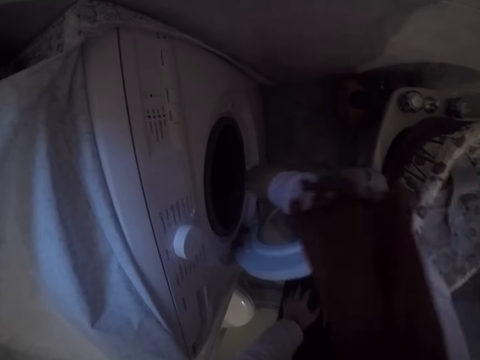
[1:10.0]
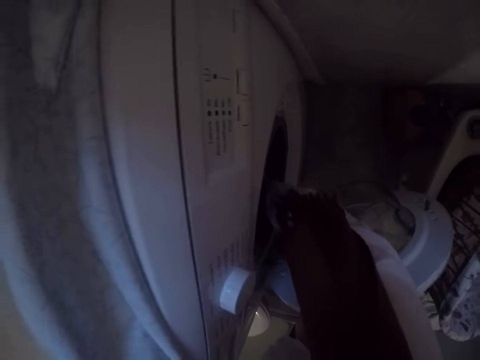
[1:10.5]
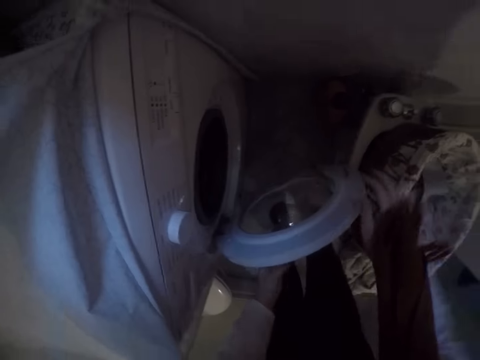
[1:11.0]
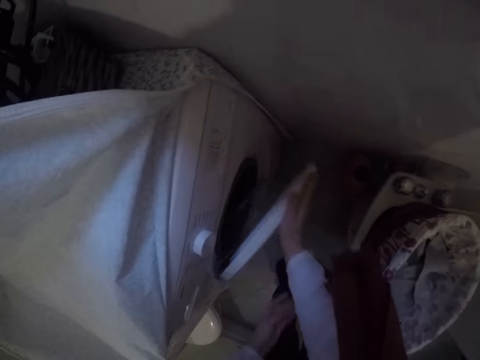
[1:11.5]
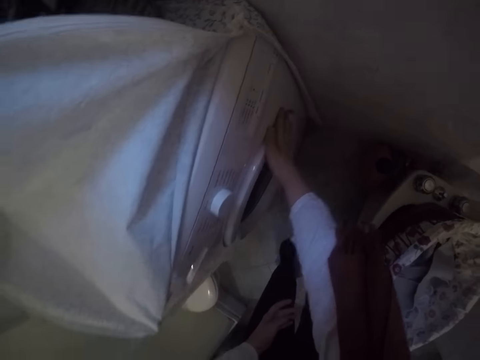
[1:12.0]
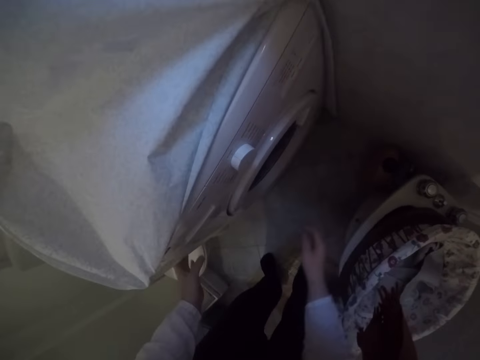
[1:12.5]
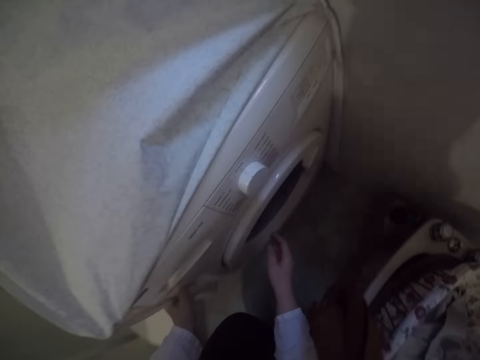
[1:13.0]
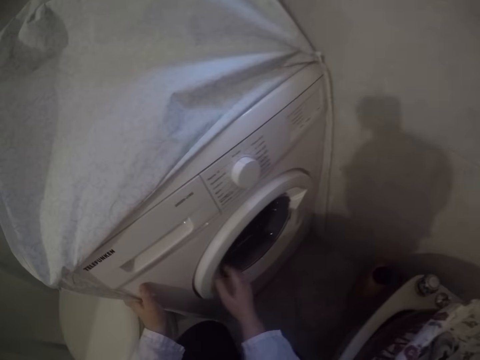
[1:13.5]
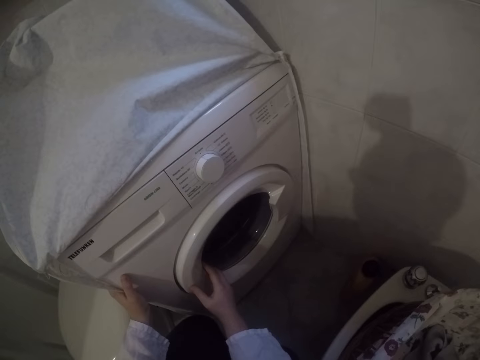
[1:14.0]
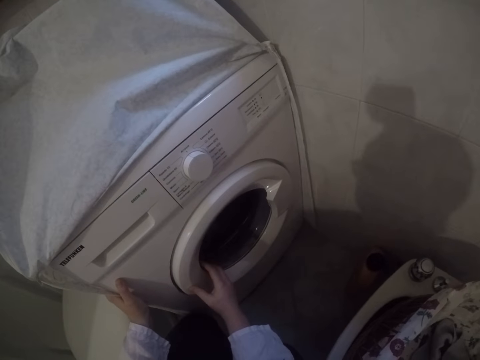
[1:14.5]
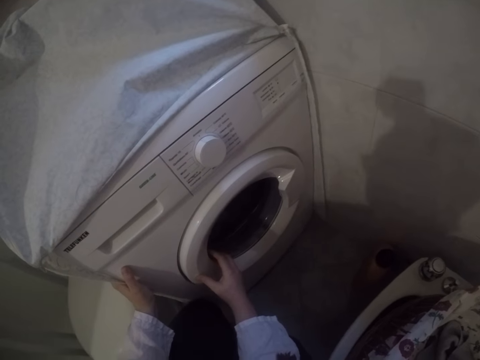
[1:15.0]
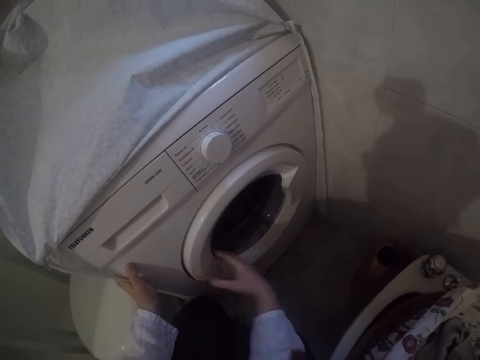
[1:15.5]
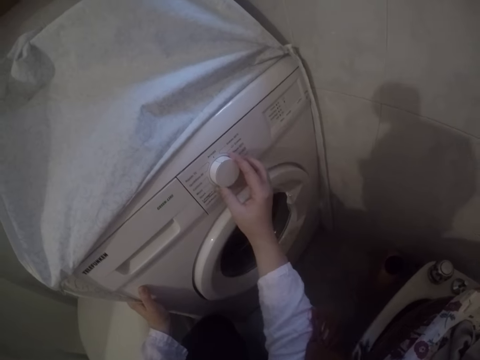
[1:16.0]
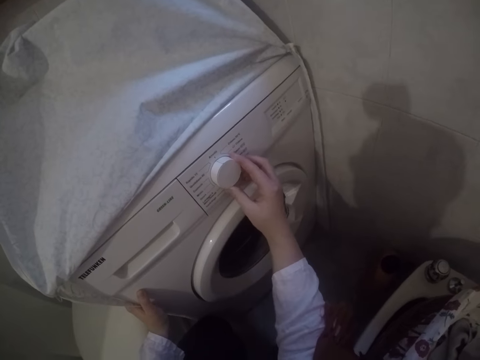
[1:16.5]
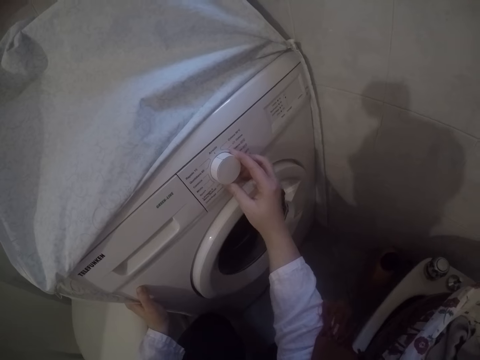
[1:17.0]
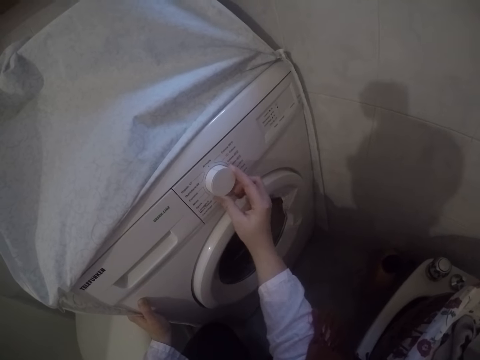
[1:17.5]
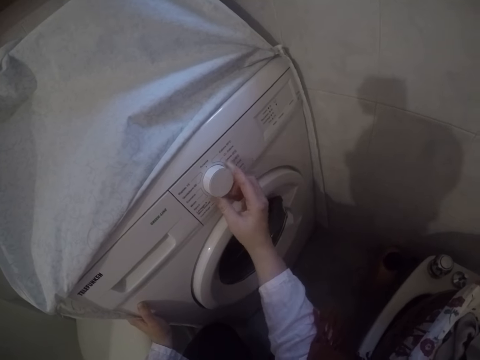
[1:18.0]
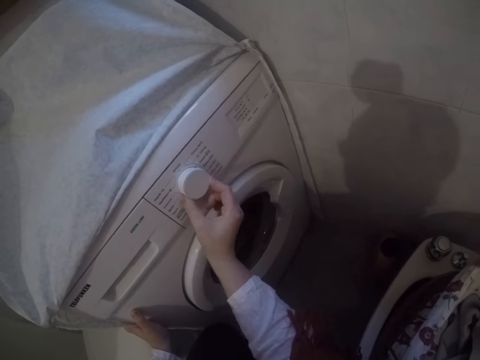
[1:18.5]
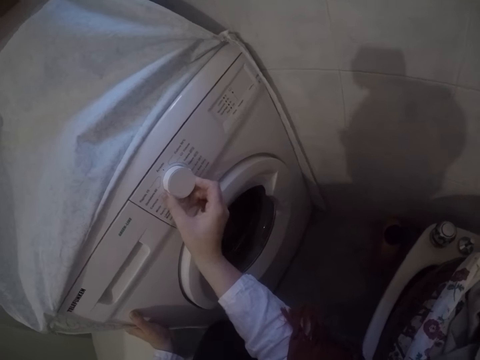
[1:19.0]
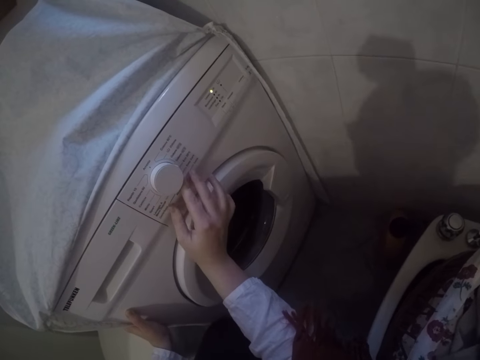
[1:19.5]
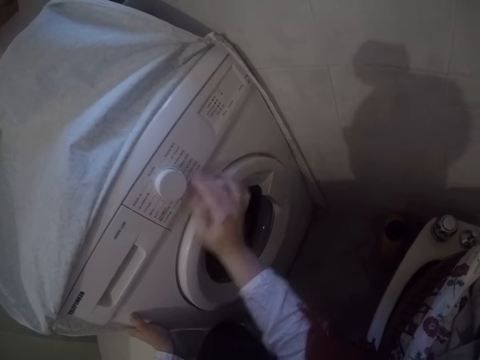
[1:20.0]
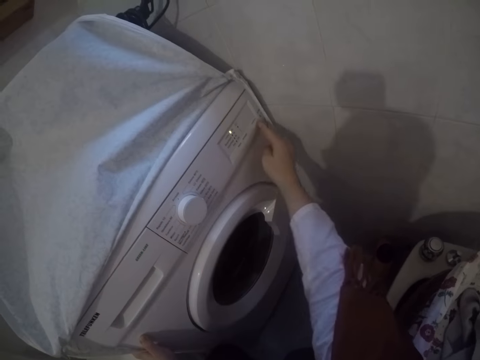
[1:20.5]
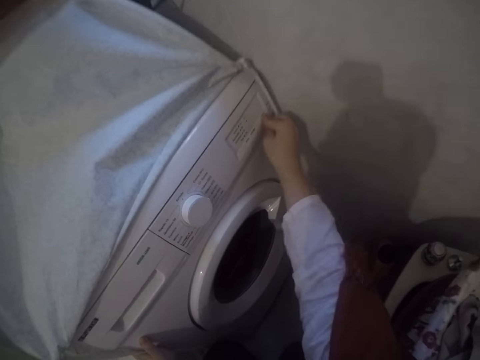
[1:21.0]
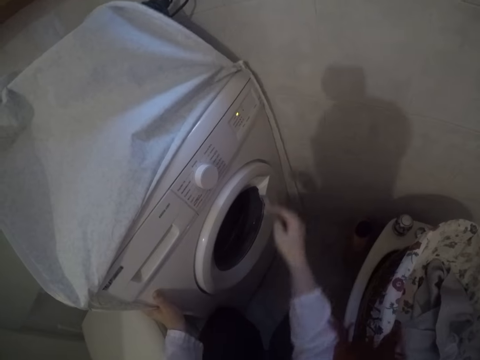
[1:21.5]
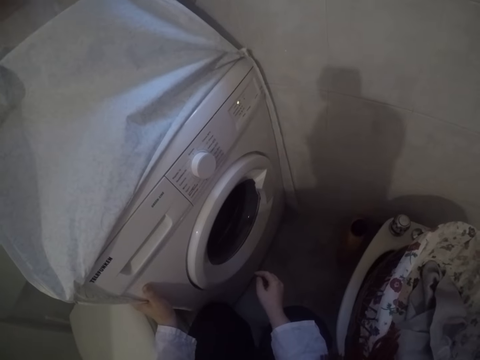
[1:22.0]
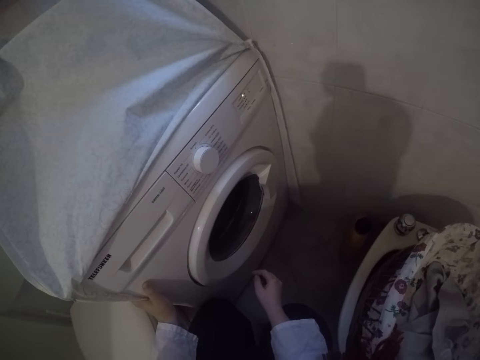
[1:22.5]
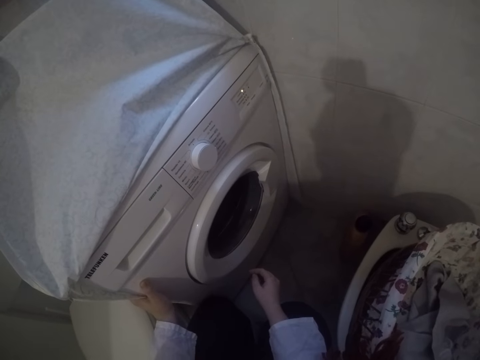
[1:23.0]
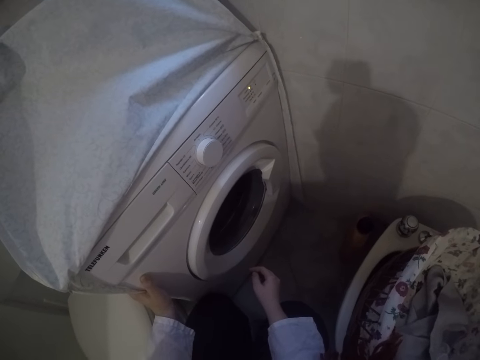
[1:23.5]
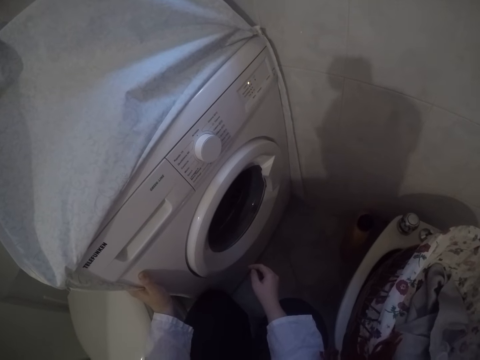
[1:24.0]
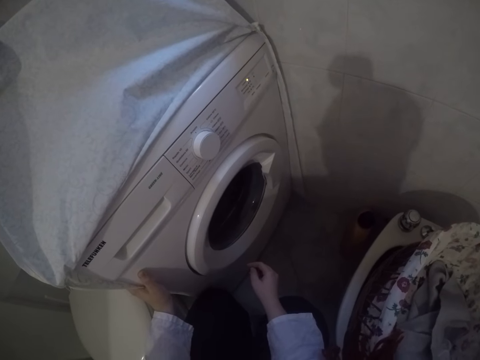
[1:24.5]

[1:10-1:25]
The camera wearer closes the door of the washing machine. They touch the washing machine, bend, and touch the door of the washing machine. They set the water temperature of the washing machine. They press the button at the top right of the washing machine.

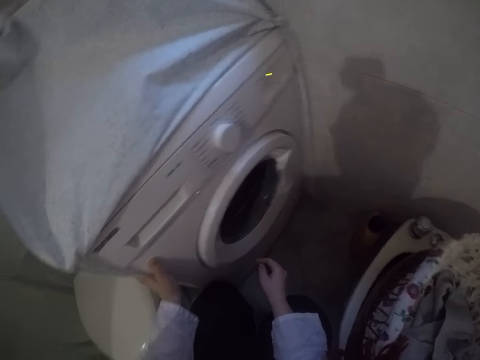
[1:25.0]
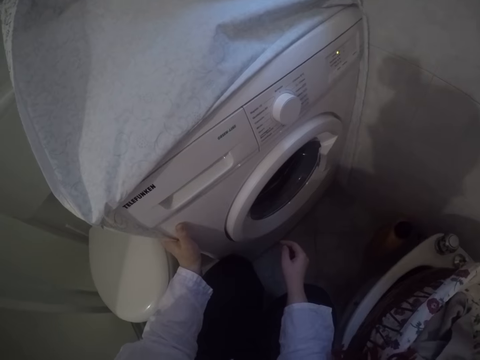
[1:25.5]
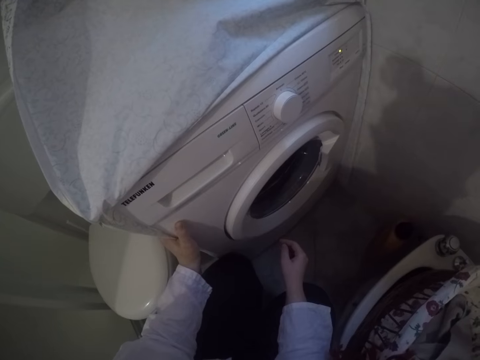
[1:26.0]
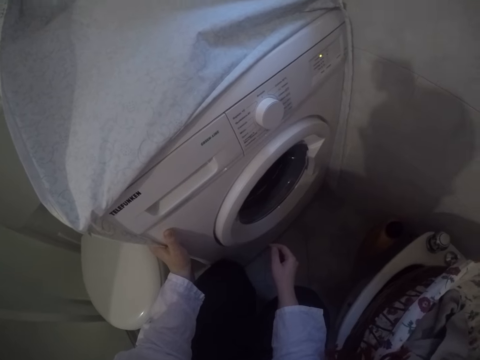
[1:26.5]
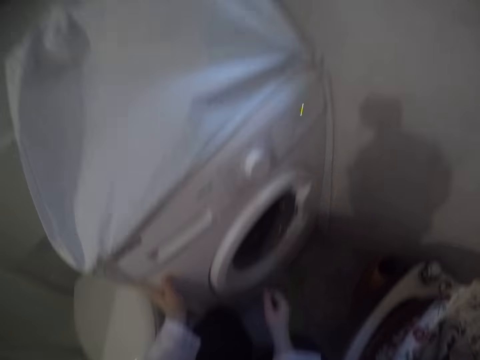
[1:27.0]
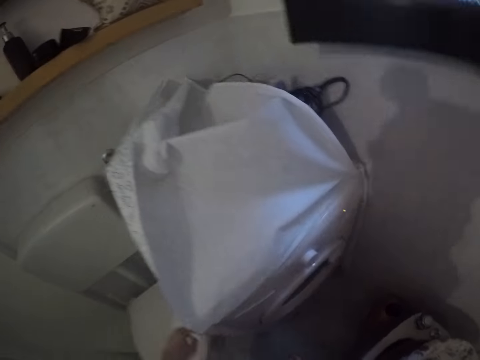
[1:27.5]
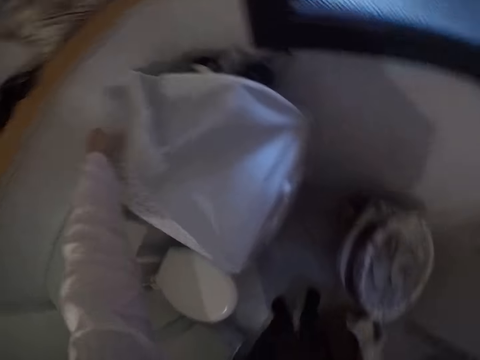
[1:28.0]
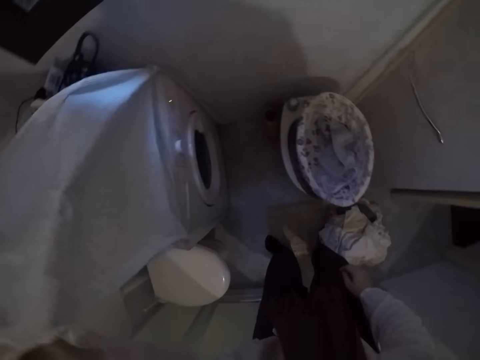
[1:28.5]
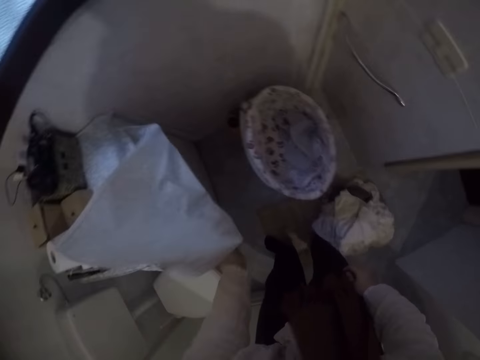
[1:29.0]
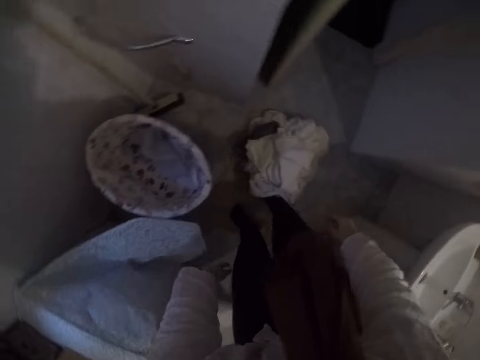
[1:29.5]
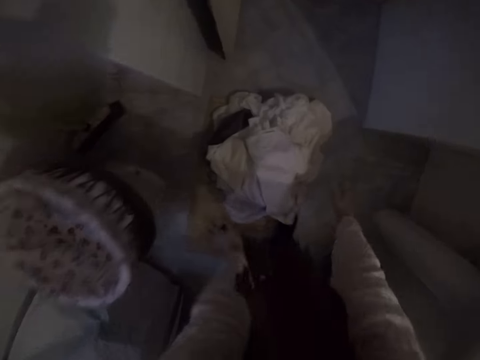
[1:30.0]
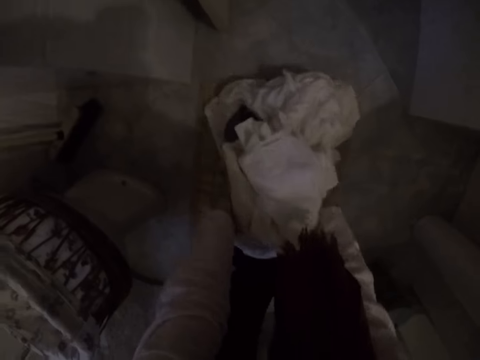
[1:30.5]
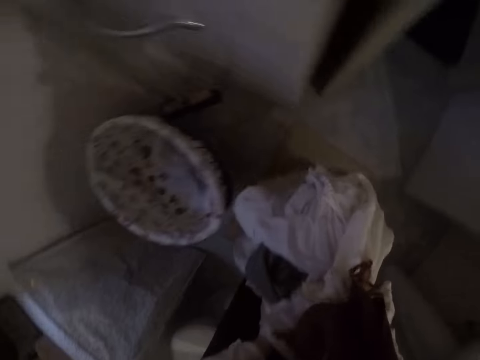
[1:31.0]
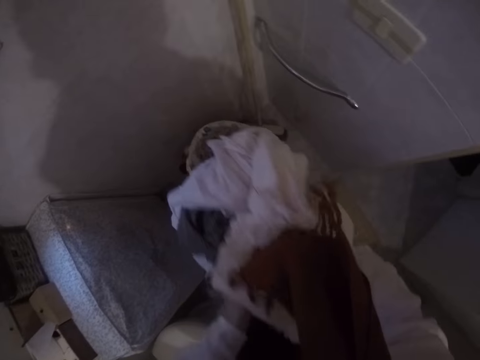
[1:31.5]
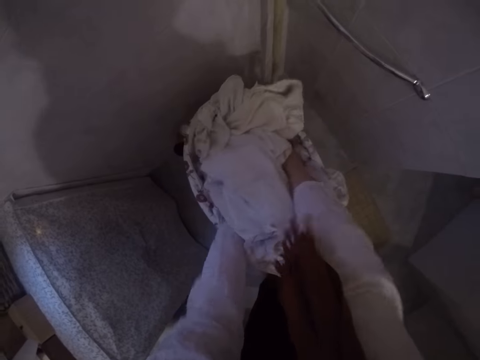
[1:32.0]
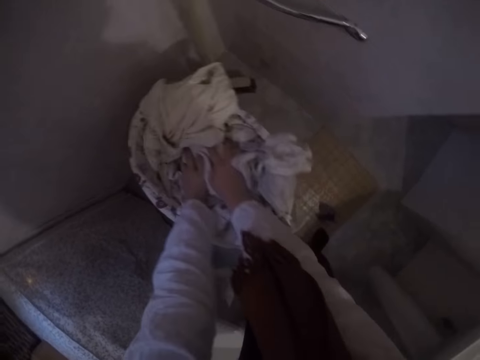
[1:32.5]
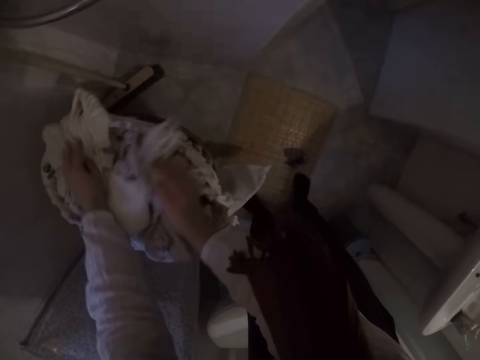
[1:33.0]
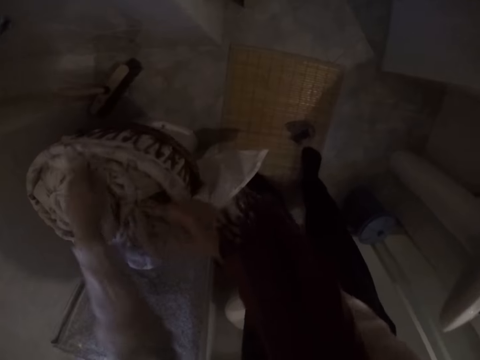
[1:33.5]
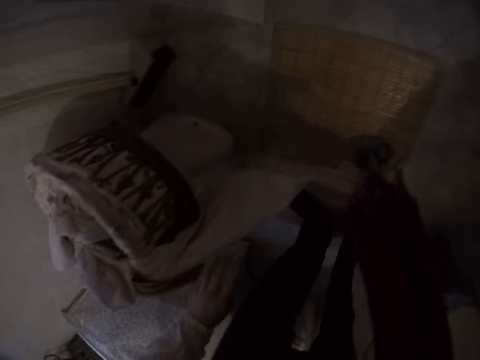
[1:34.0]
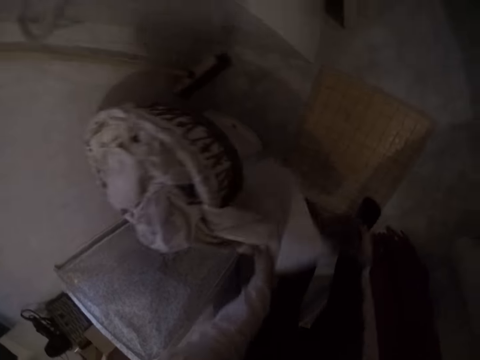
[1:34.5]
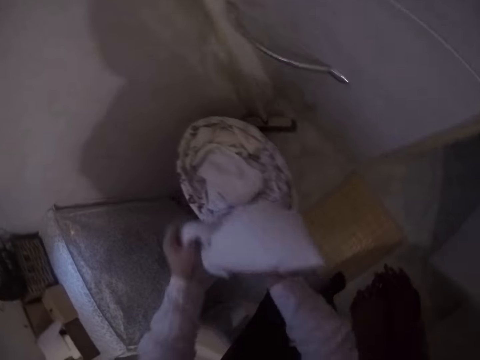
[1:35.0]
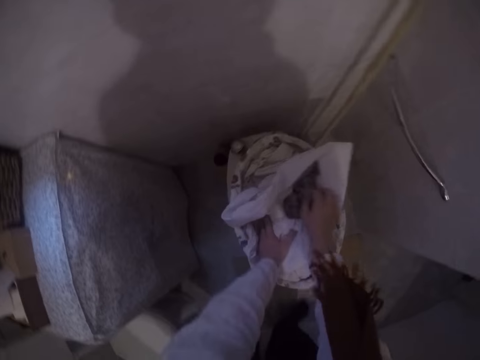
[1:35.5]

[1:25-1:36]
The camera wearer stands. They put down the cloth cover of the washing machine. They bend. They pick up clothes from the ground. They put the clothes into the laundry basket. They press the clothes into the laundry basket. They adjust the white cloth in the laundry basket.
